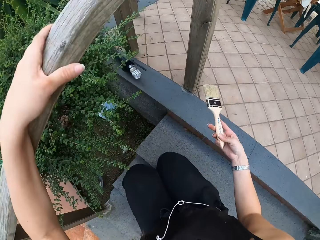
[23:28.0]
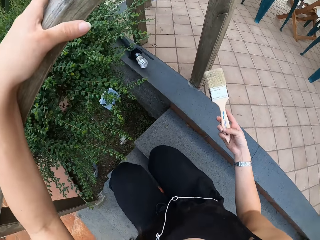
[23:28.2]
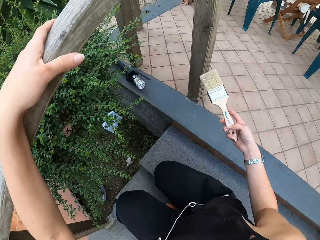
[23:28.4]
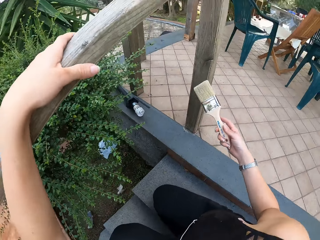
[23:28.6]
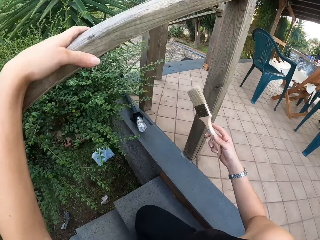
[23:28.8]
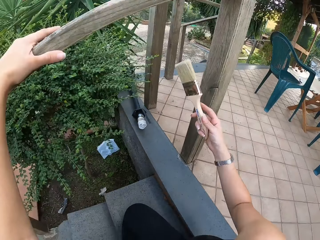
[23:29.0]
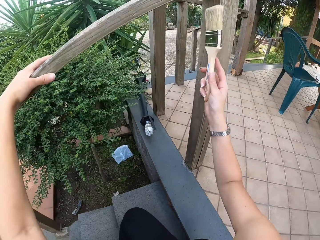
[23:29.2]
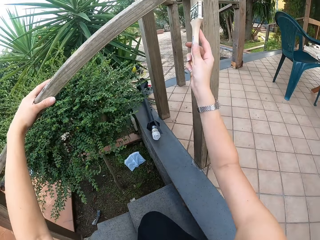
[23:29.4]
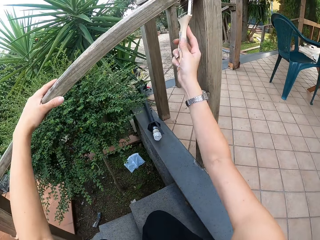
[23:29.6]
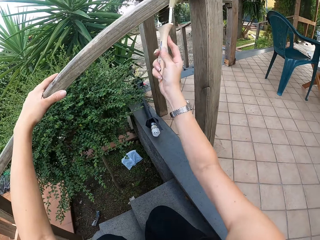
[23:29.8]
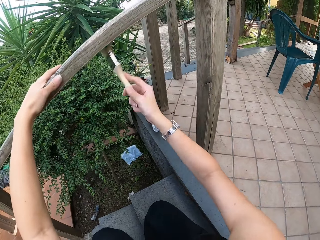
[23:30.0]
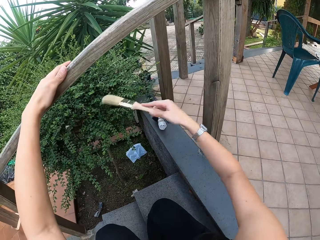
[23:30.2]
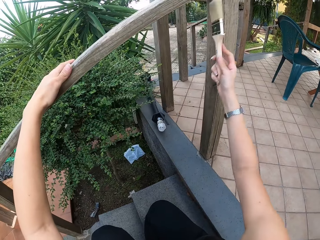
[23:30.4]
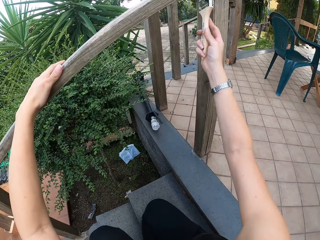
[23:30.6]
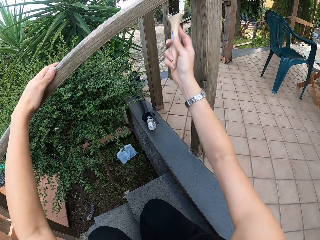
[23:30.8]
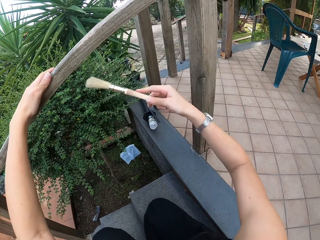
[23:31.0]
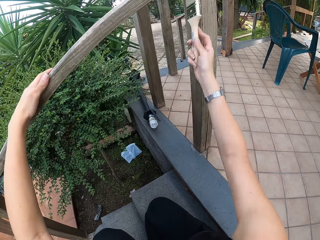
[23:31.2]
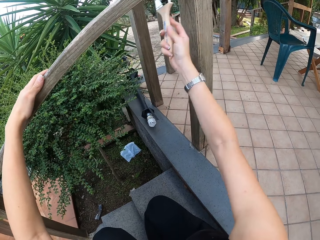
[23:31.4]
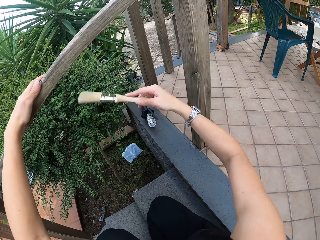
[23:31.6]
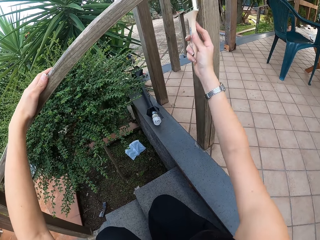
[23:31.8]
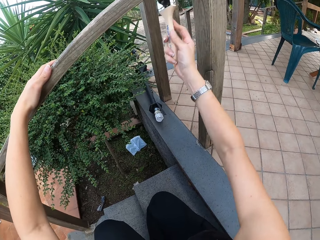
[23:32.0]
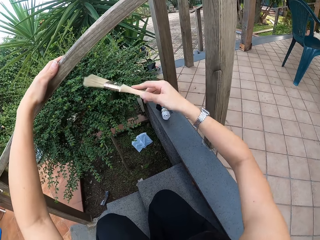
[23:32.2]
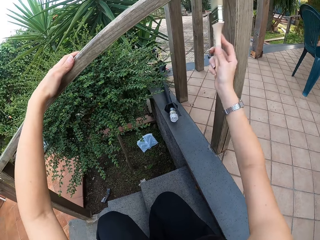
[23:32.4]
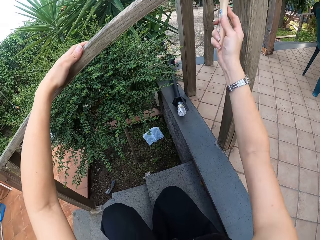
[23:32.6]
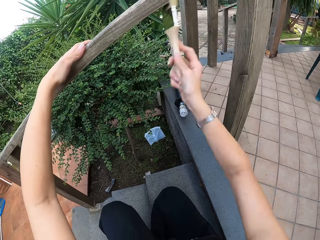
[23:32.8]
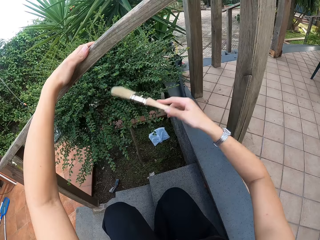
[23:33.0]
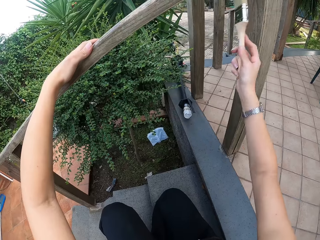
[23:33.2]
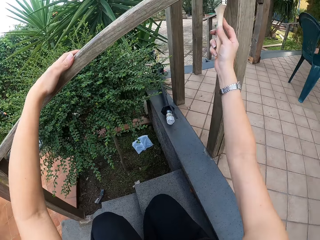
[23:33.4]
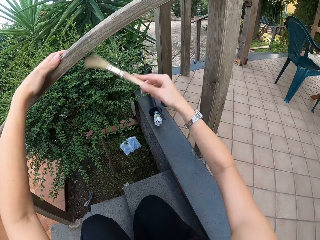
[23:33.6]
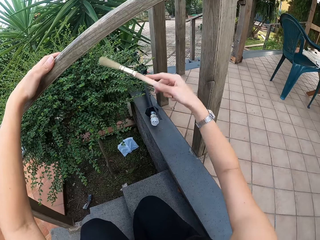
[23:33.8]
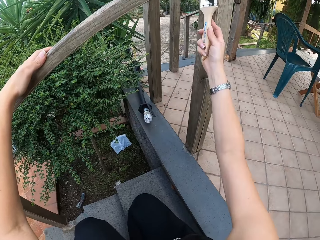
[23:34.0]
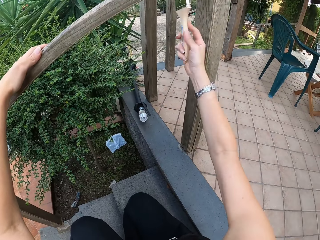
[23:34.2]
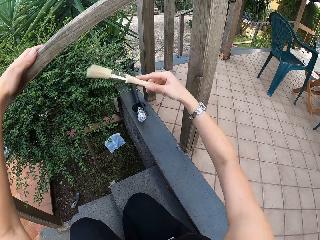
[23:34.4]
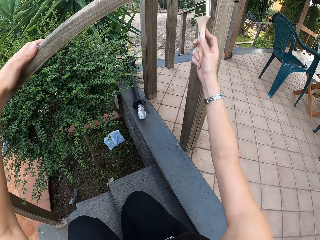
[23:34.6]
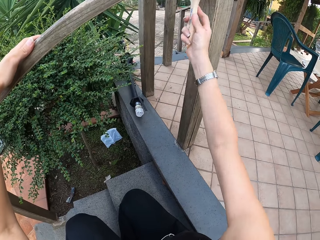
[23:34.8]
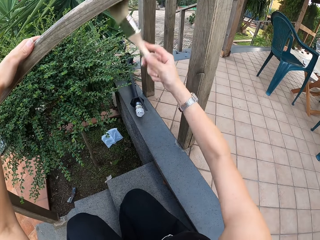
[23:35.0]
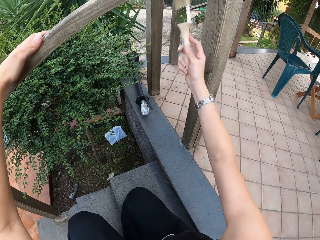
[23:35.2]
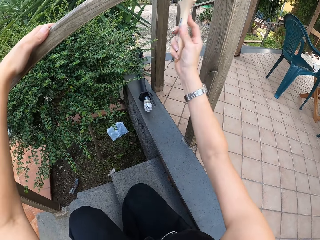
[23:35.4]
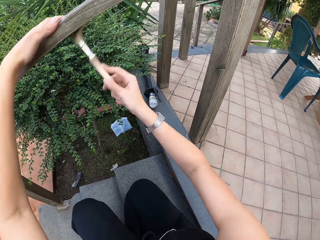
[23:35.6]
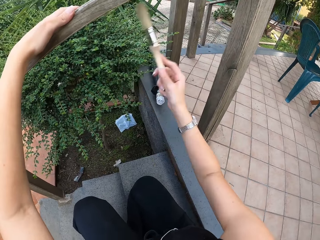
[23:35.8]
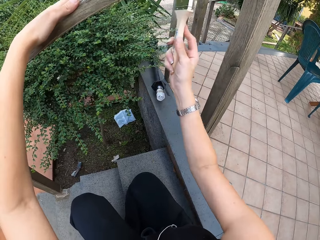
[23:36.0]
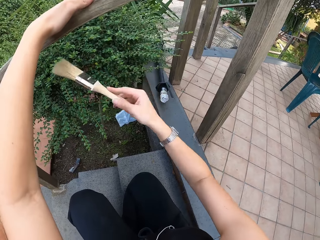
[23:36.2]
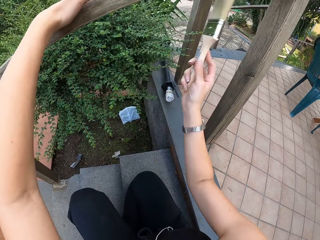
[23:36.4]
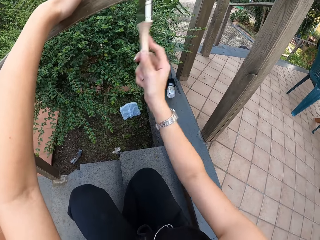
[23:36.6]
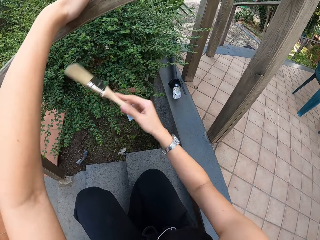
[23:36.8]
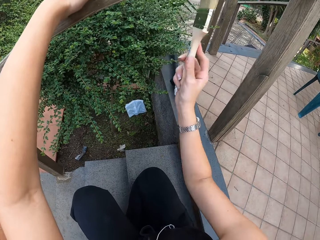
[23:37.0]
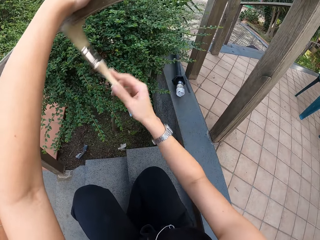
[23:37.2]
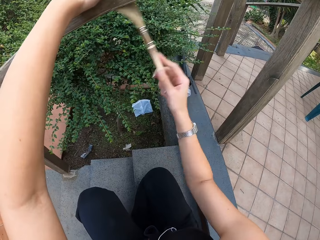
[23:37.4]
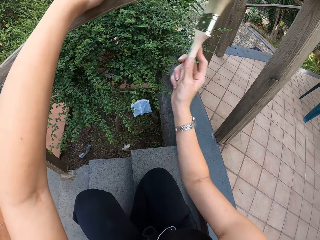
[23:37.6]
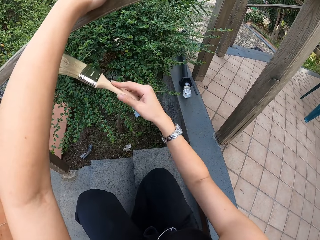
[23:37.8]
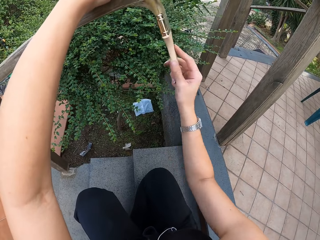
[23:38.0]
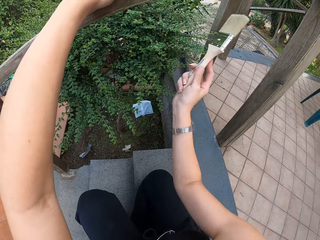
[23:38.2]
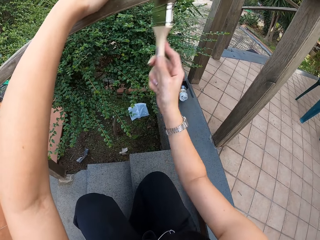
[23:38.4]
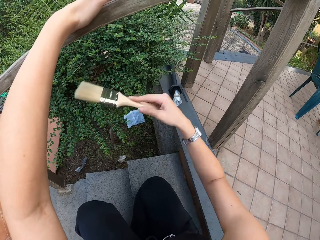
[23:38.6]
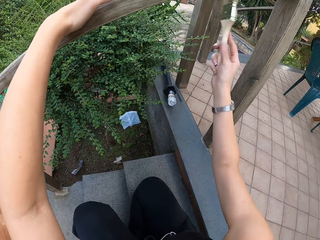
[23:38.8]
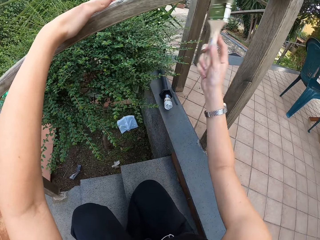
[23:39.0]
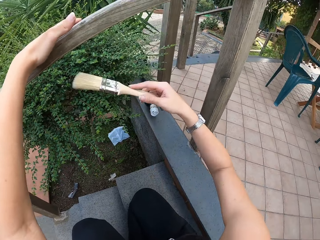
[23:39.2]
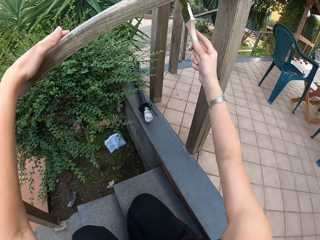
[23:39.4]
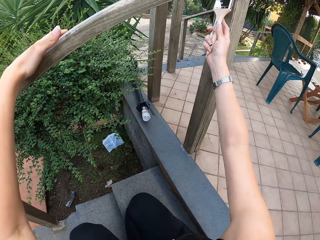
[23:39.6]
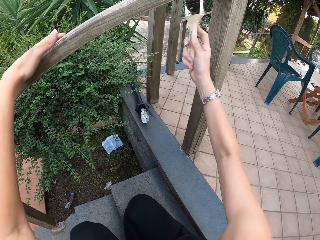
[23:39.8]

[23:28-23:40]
The camera wearer squats. He cleans the wooden rail with the brush with his right hand.

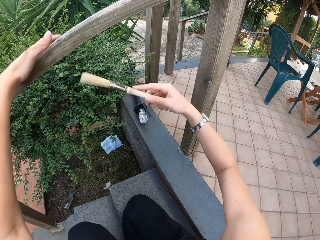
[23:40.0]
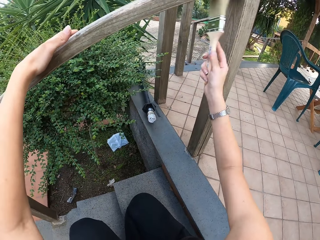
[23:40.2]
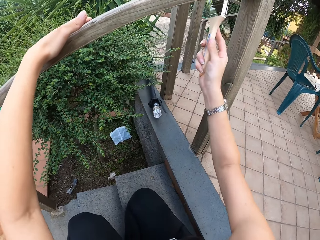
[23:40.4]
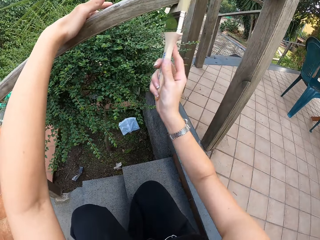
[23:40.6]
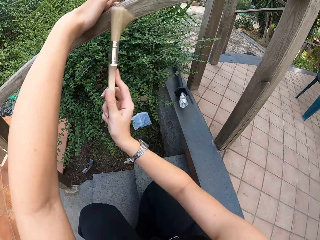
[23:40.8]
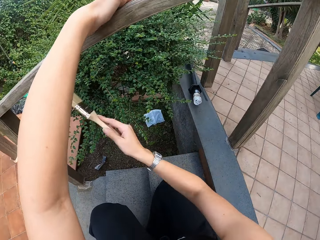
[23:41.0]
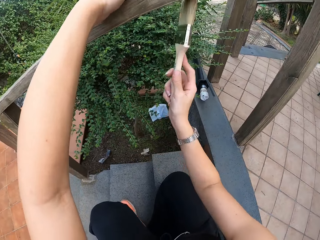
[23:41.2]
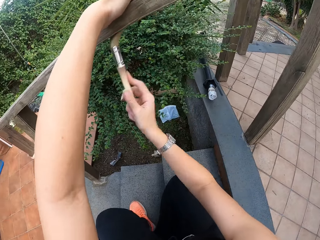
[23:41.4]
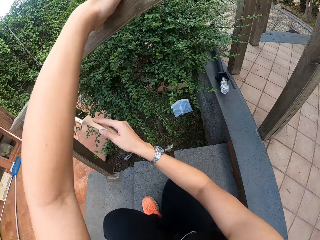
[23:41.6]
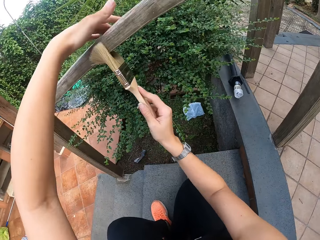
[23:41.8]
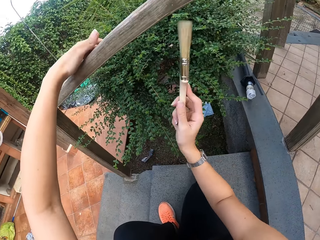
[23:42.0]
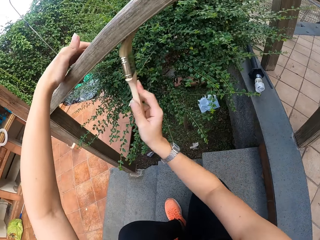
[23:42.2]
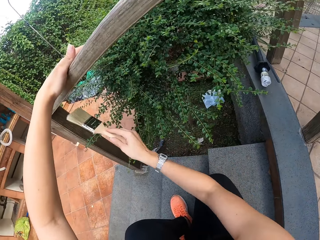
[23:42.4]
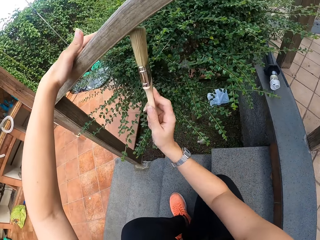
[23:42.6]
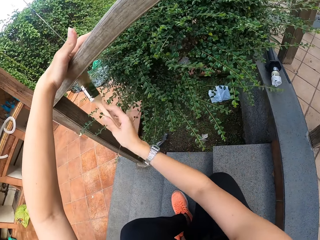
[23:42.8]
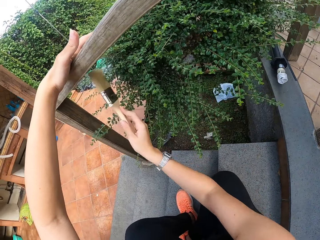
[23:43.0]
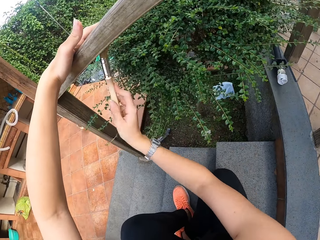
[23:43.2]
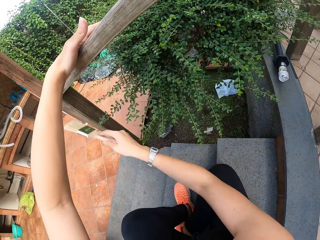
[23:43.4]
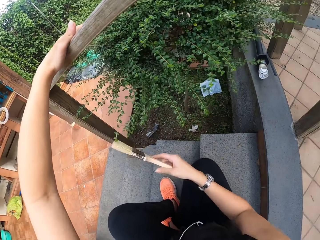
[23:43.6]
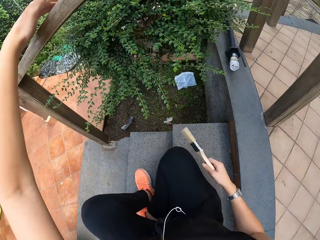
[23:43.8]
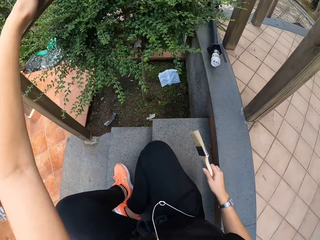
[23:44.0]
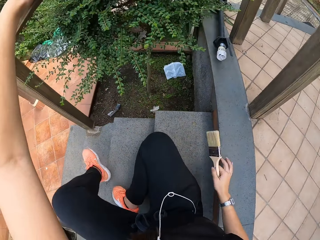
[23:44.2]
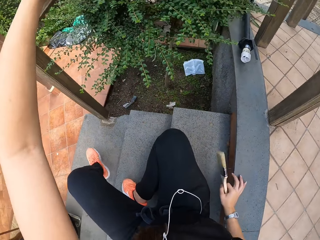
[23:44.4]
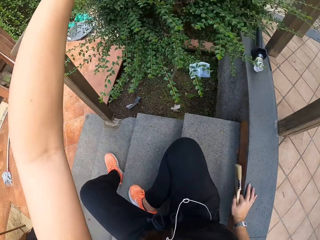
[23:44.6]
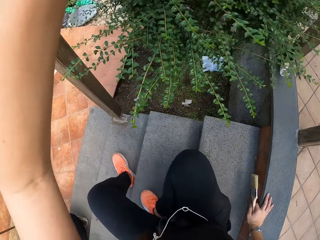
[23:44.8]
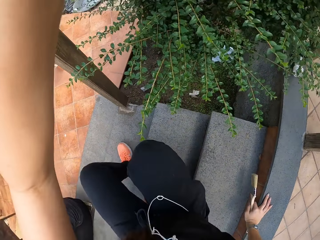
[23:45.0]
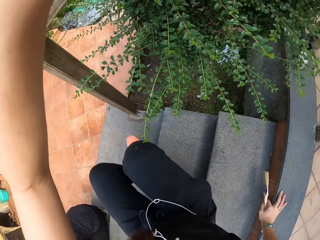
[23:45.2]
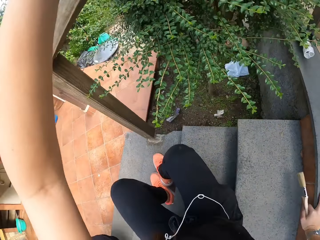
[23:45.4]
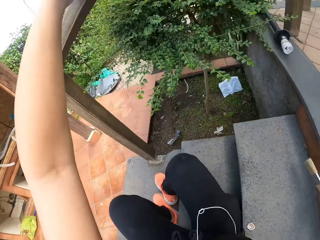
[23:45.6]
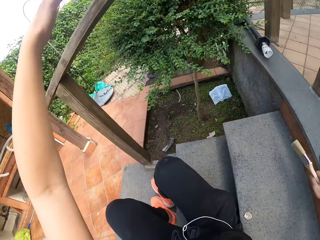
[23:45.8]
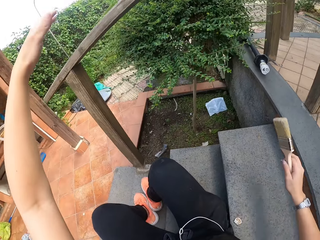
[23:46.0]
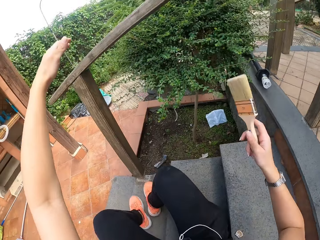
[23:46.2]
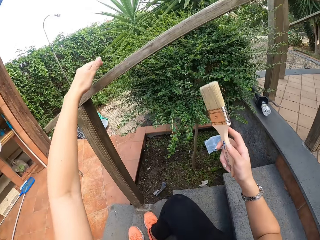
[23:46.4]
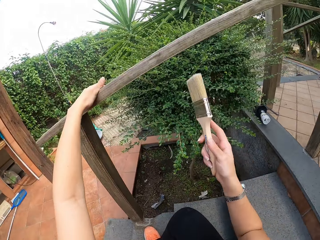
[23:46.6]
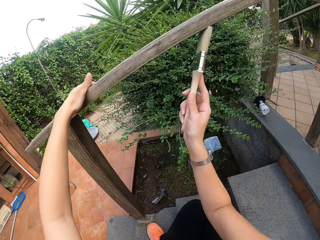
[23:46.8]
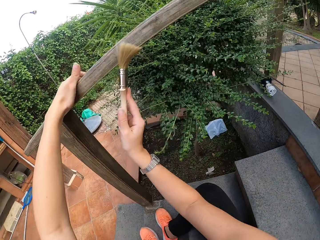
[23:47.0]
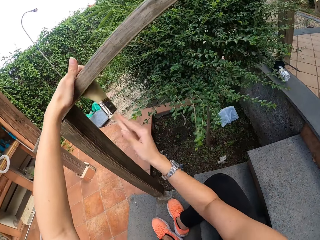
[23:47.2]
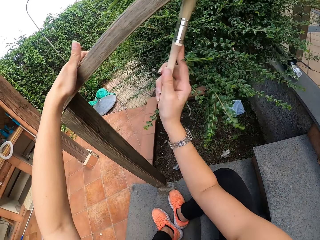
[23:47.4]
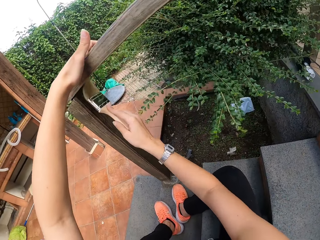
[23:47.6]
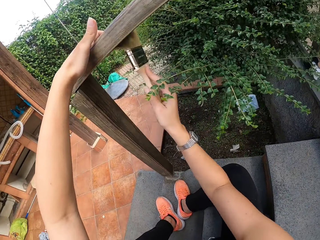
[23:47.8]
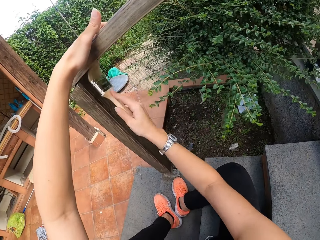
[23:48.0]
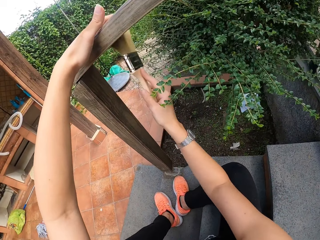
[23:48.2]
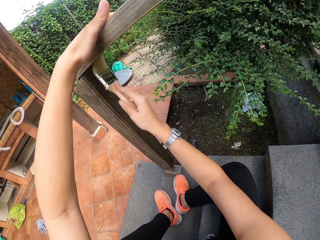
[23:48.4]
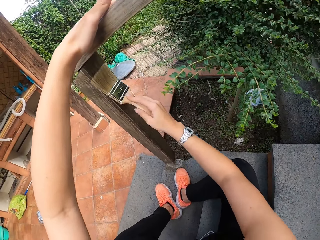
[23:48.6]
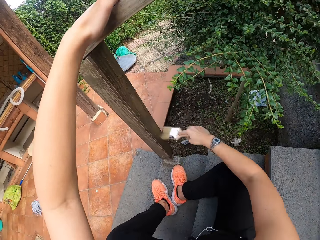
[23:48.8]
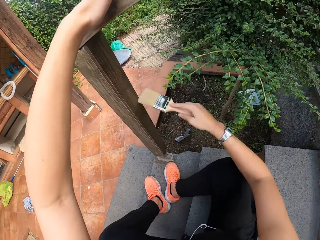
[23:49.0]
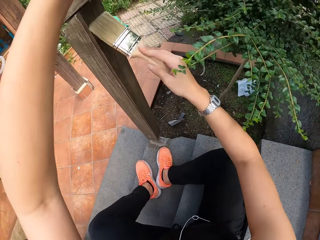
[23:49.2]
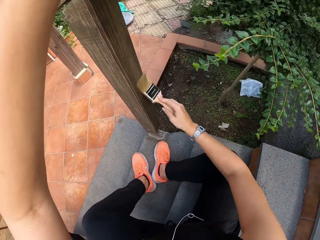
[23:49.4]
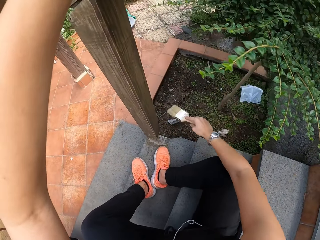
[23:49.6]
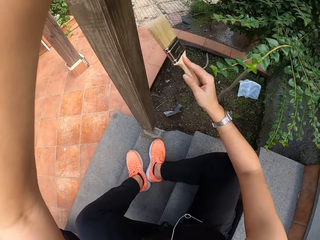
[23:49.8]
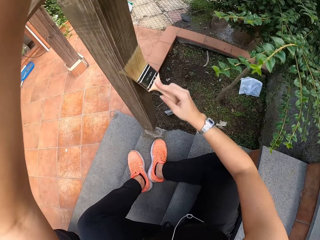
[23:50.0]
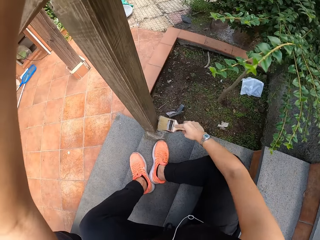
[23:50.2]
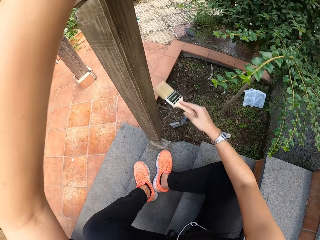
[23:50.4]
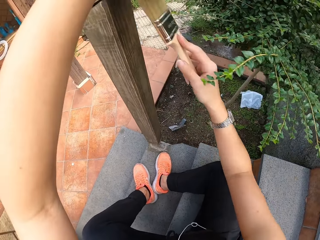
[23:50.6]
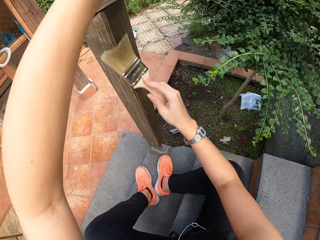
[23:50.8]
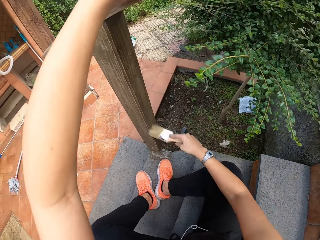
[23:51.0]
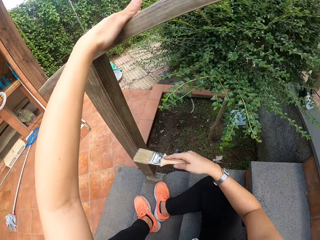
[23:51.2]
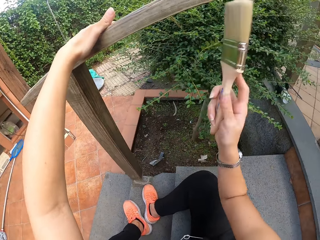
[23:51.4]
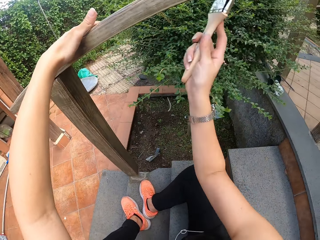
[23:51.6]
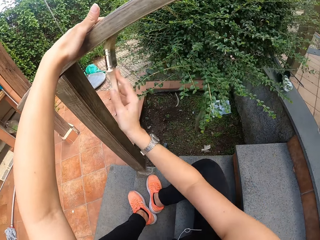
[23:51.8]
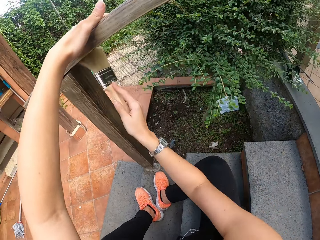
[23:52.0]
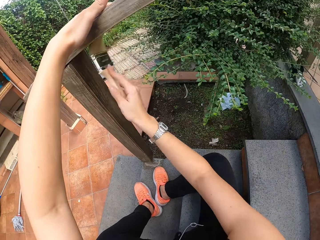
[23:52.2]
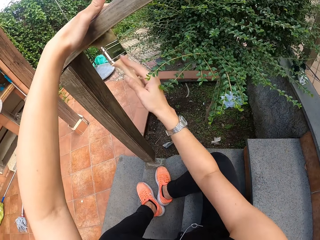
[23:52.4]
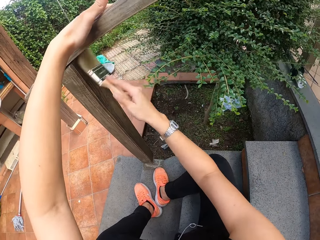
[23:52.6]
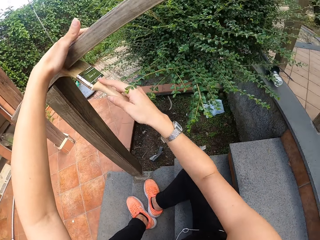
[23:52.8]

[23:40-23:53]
The camera wearer slides his left hand across the wooden rail. He removes his right hand from the wooden rail. He removes his left hand from the wooden rail. He moves down the stairs with both legs. He places his left hand on the wooden rail. He cleans the wooden rail with the brush with his left hand.
